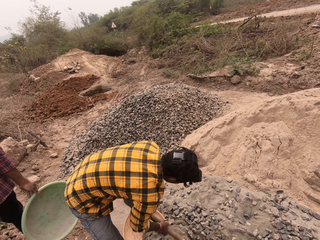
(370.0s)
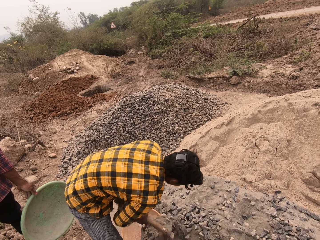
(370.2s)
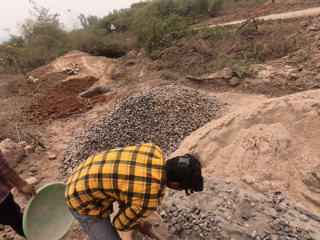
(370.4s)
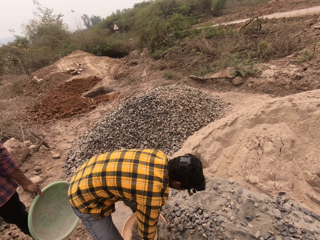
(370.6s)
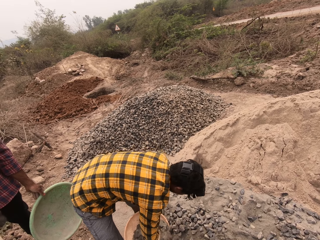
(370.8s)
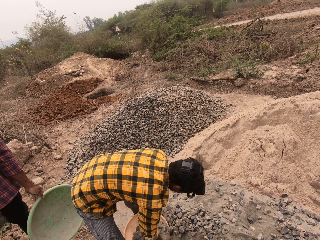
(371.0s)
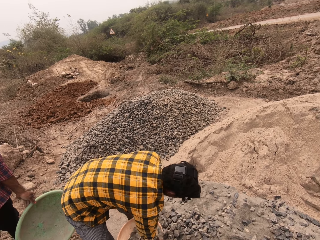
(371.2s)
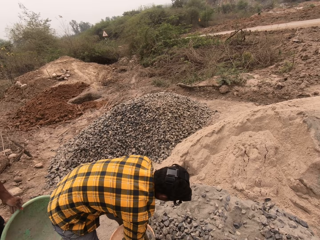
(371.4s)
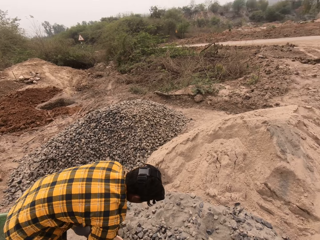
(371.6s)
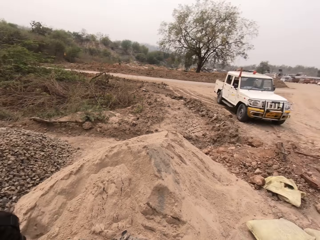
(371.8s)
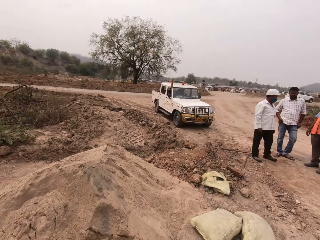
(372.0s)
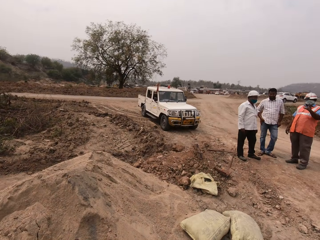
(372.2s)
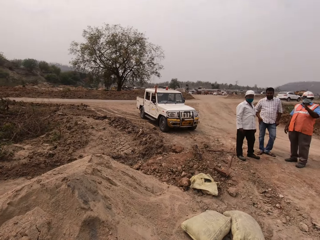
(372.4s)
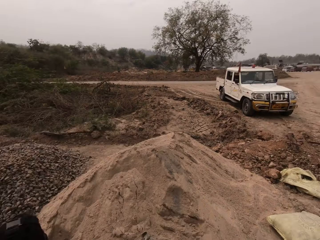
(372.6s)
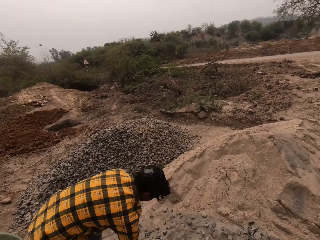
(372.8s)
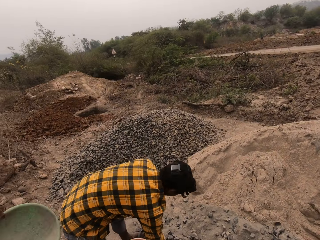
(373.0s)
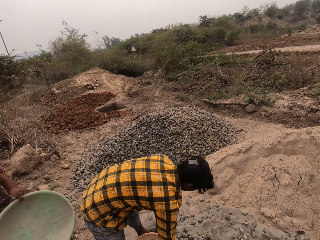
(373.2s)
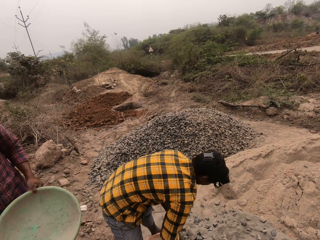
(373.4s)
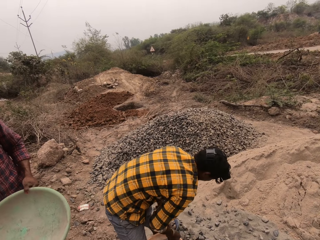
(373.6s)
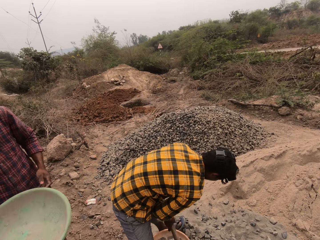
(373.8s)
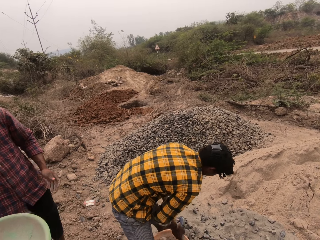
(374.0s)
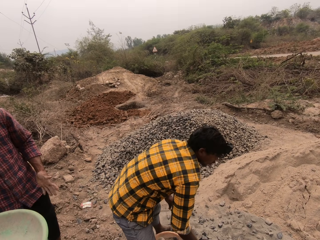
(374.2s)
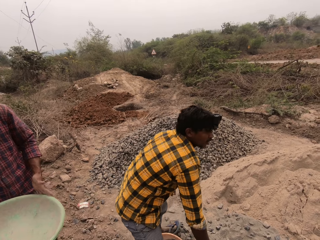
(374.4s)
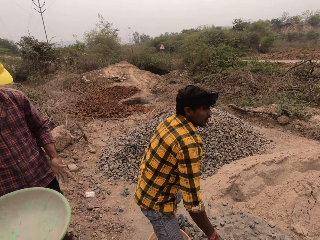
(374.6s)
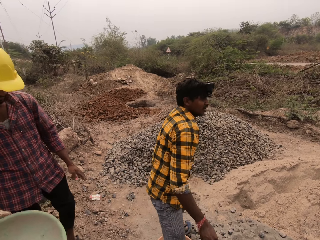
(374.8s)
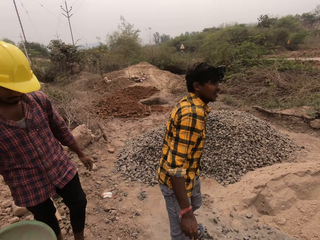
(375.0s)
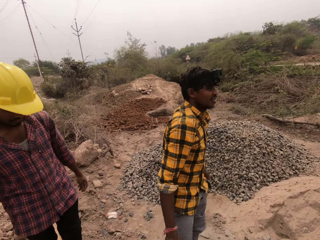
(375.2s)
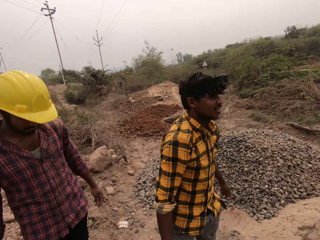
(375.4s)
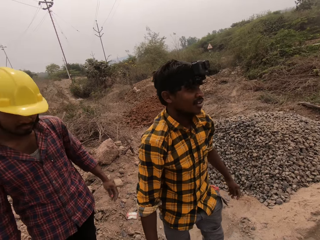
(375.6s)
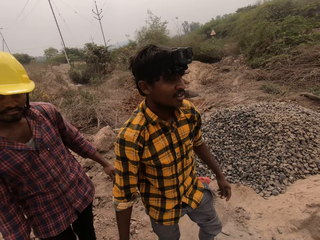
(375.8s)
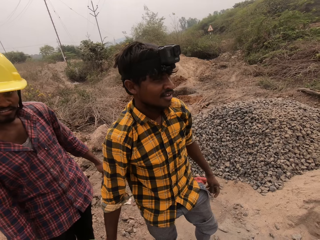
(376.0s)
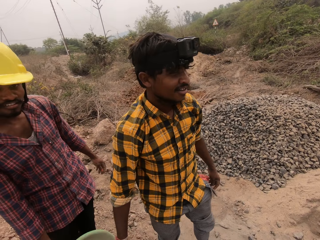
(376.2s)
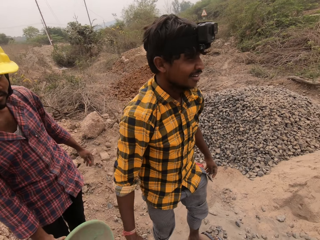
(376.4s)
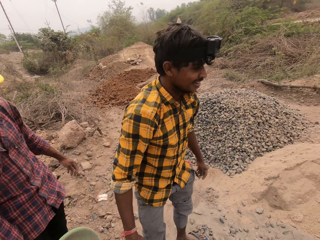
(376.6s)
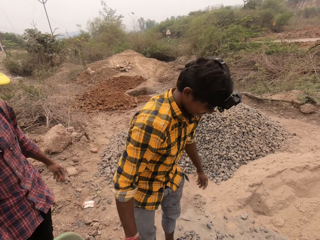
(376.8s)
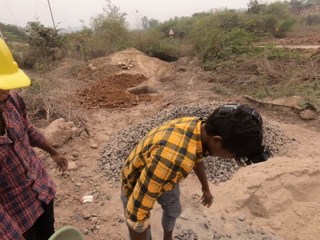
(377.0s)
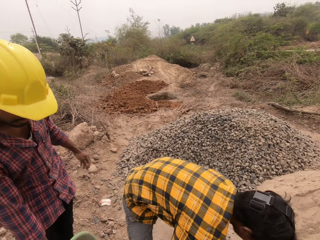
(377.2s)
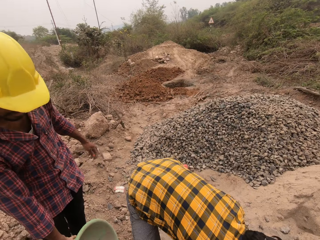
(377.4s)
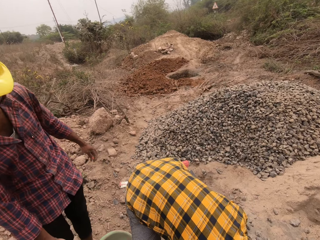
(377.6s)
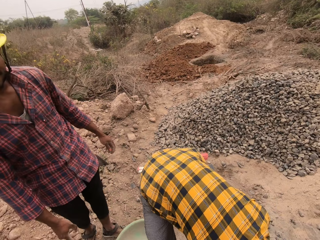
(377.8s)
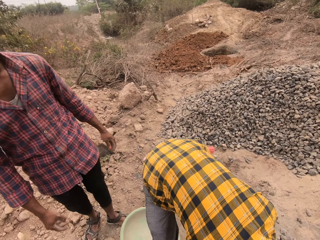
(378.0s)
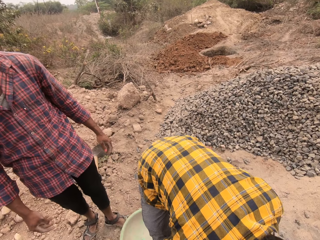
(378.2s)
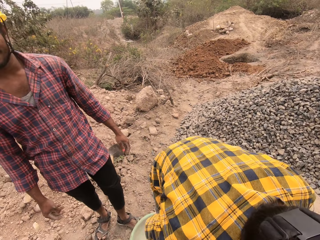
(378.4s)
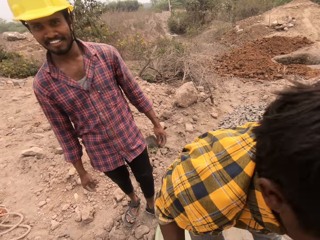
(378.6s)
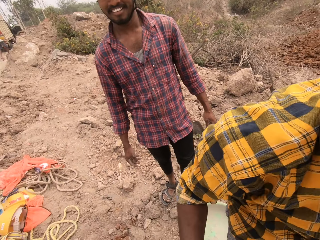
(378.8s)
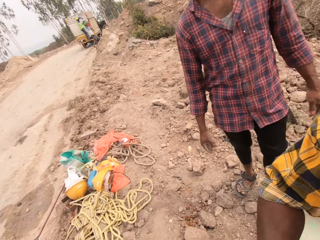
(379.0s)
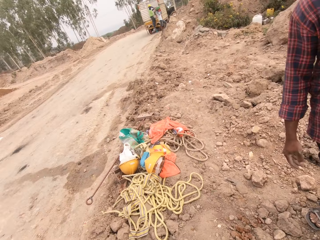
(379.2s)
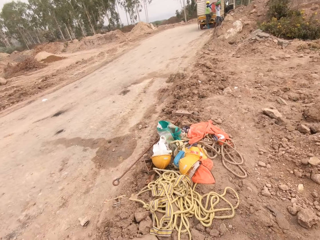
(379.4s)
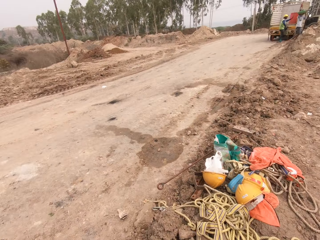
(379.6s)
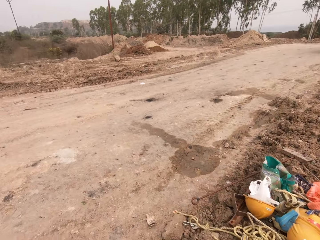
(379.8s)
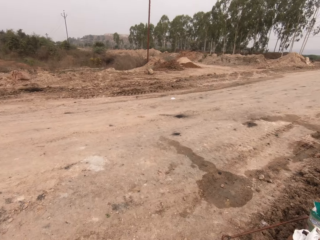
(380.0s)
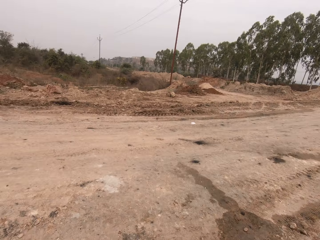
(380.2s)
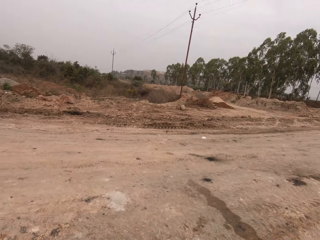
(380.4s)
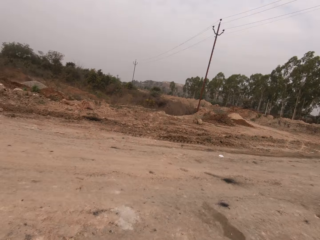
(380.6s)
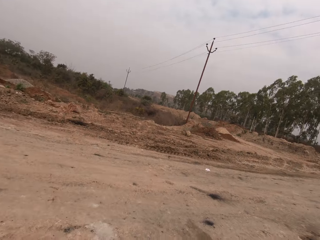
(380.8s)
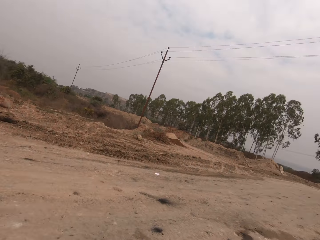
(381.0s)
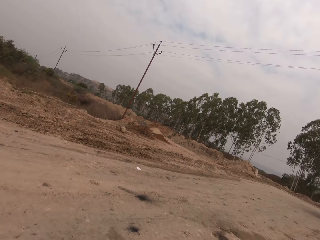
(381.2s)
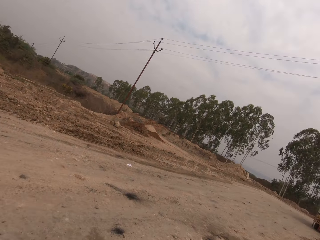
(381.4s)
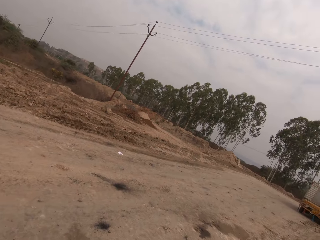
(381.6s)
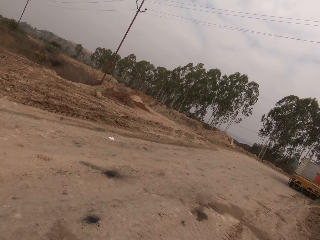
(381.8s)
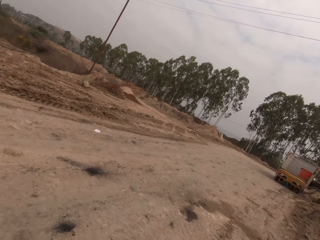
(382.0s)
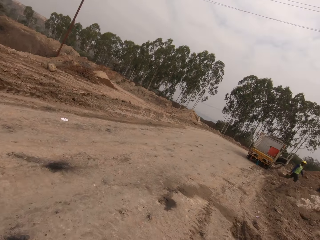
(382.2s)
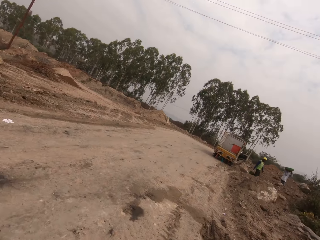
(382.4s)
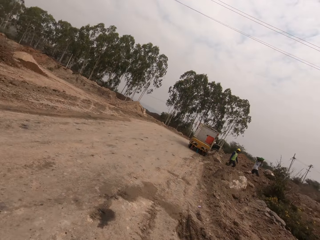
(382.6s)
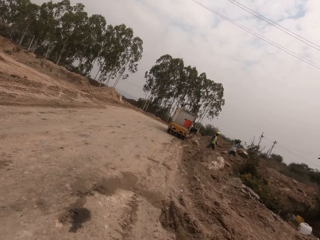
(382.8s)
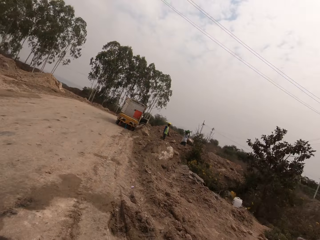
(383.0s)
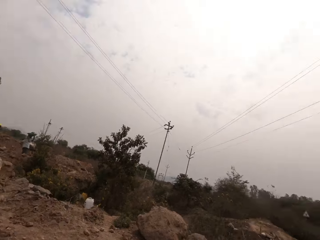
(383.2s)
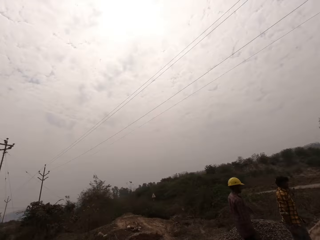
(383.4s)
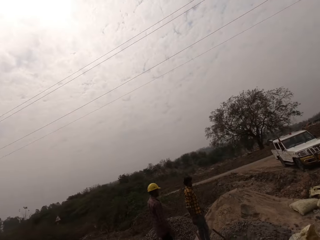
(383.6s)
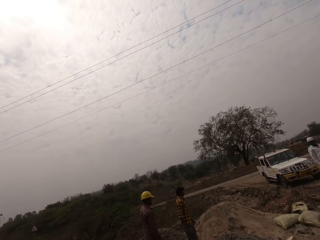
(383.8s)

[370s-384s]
The man pours the concrete mix or gravel inside the bowl or basin with the hoe or shovel in both hands. The man scoops concrete mix from the ground with the hoe in both hands. The camera wearer looks around. The man scoops concrete mix from the ground with the hoe in both hands. The man pours the concrete mix inside the bowl with the hoe in both hands. The man puts the shovel on top of the gravel. The camera wearer interacts with the man and another man. They look around. The first man picks up the bowl from the ground with both hands. The other man drops the bowl on the ground with his right hand. The first man carries the basin full of gravel. The first man passes the bowl to the camera wearer with both hands. The other man interacts with the camera wearer. The camera wearer walks in the fields.

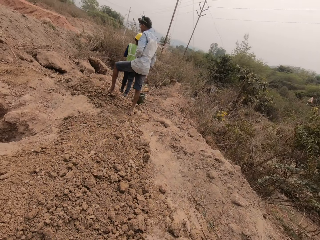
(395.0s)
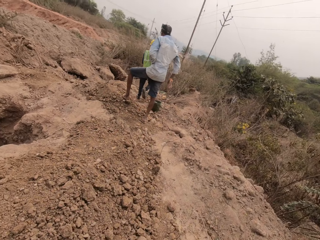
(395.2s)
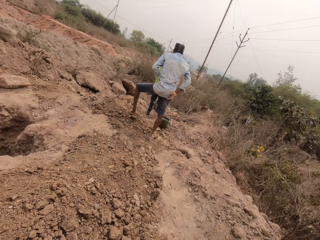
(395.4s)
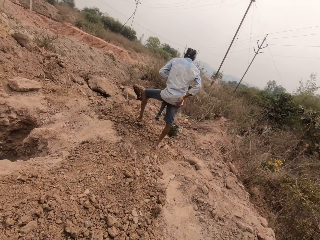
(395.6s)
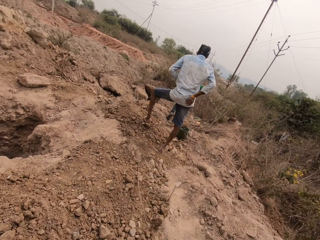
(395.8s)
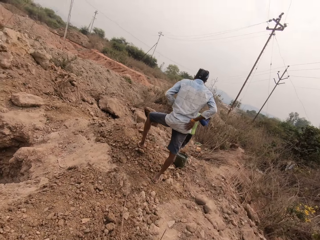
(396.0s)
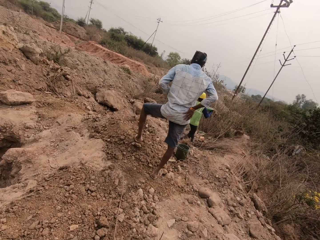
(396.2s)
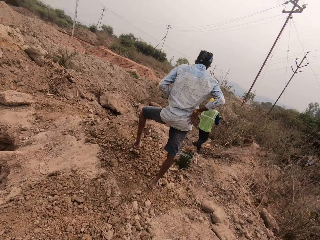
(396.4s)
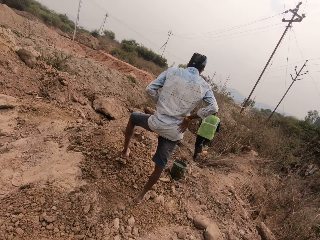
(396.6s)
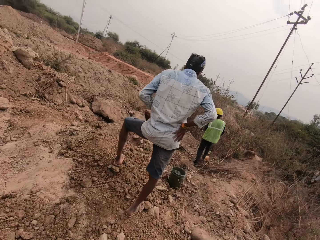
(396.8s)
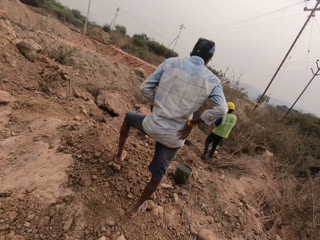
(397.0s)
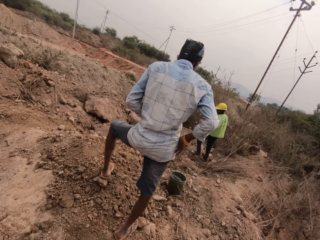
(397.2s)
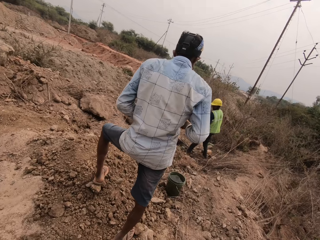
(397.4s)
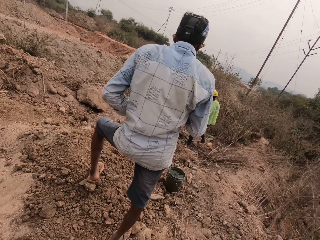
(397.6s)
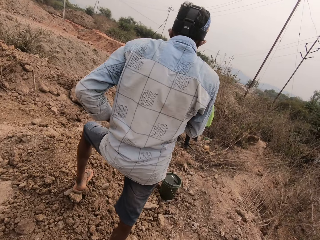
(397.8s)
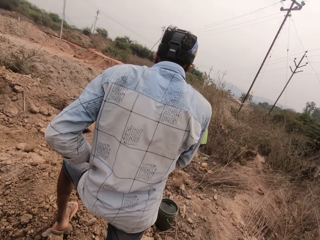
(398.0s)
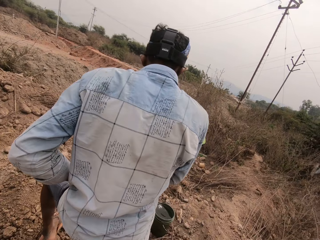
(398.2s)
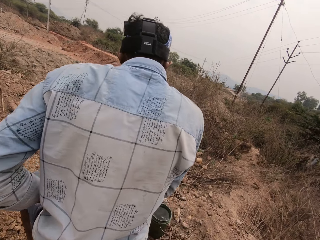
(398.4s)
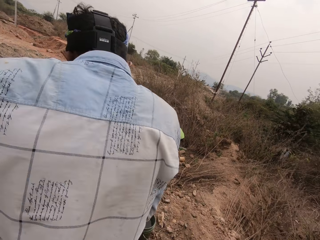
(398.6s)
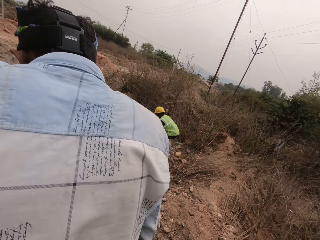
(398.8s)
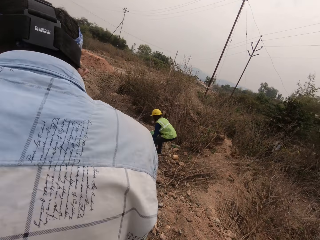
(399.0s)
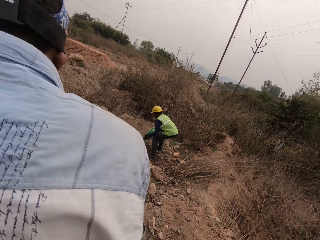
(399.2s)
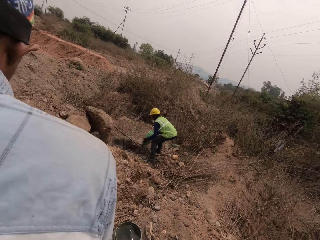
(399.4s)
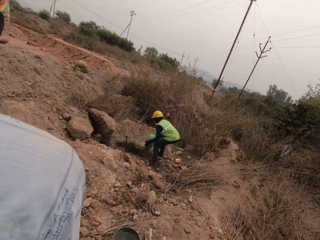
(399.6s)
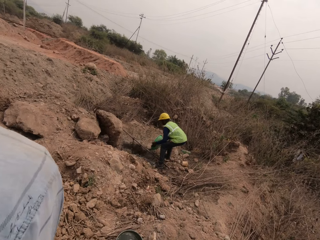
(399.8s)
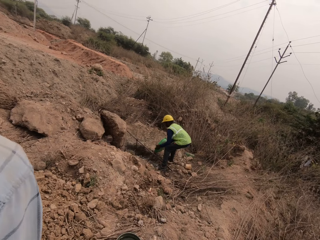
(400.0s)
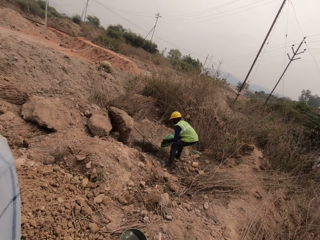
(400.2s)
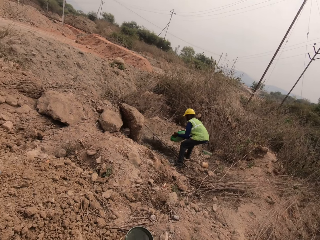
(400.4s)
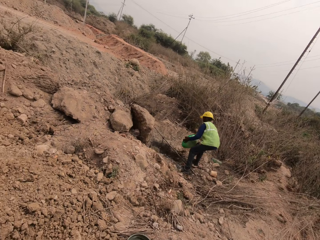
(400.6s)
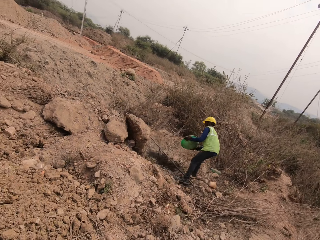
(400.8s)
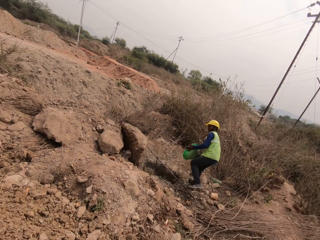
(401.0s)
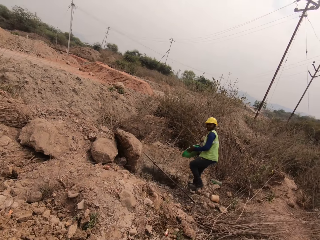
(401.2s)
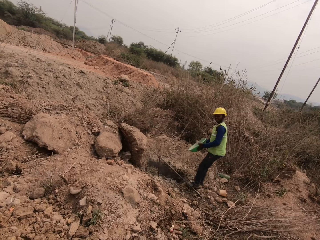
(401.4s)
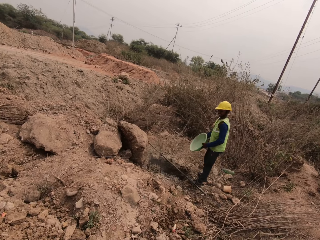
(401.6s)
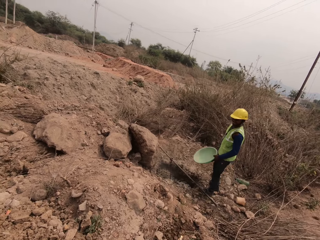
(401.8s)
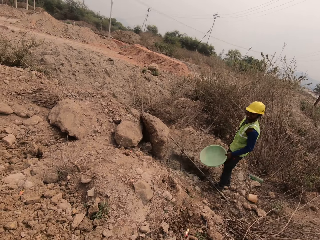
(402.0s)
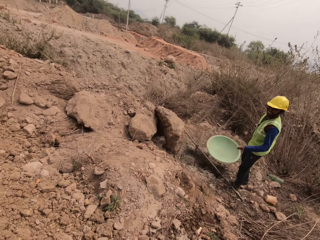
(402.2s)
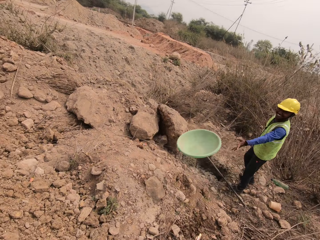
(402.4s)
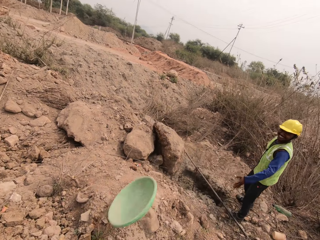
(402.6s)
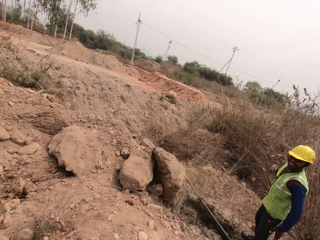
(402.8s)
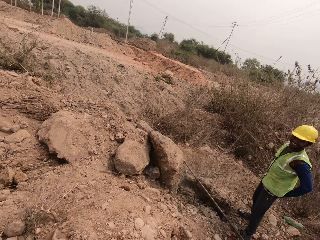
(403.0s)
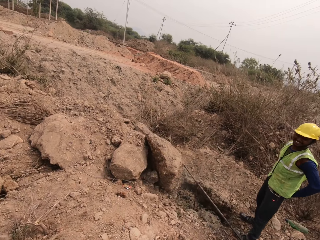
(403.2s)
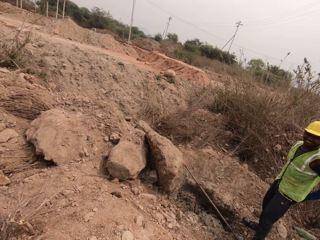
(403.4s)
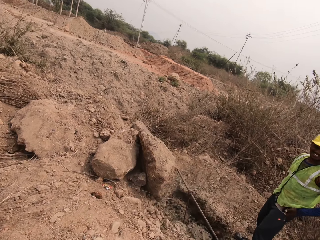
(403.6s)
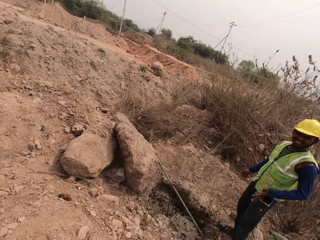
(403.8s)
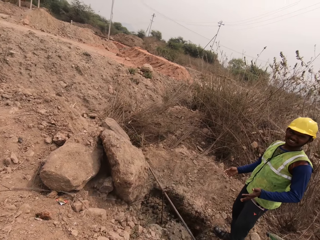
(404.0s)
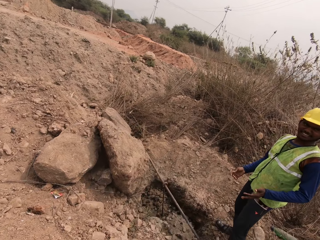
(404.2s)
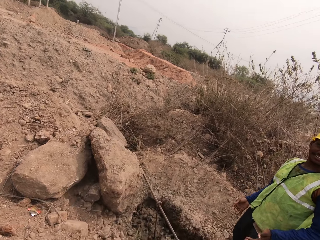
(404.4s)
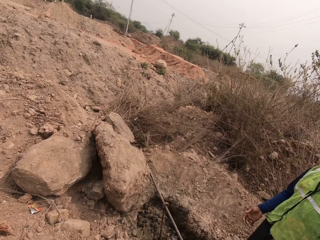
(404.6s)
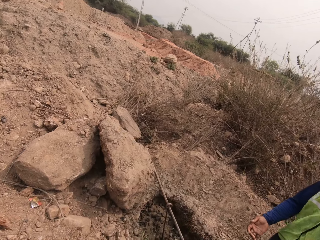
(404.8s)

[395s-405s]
A man pours concrete mix from a bowl into a hole on the ground with both hands. The man throws the bowl on the ground with his left hand. The camera wearer interacts with the man. They walk in the fields.
